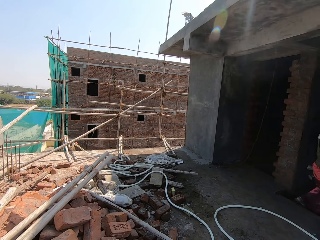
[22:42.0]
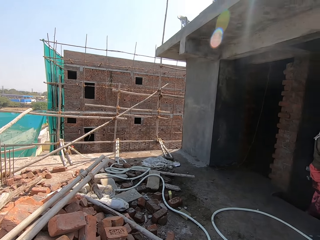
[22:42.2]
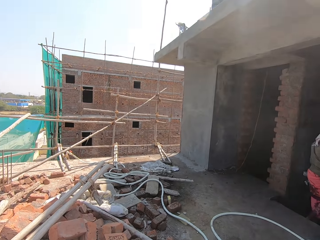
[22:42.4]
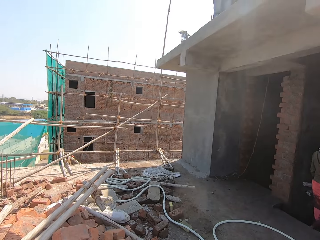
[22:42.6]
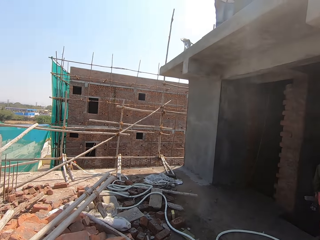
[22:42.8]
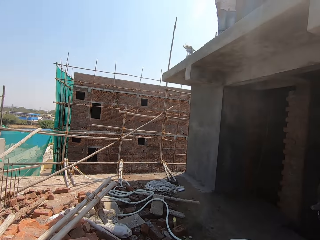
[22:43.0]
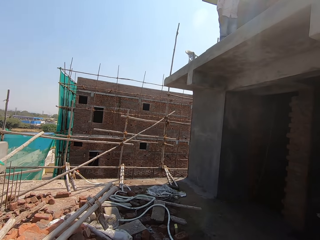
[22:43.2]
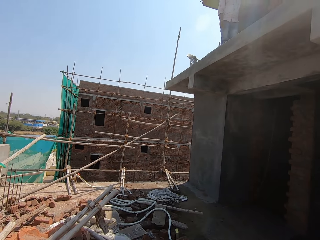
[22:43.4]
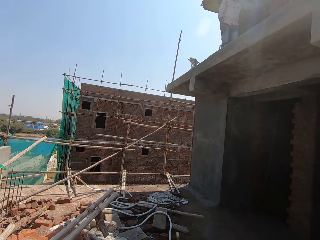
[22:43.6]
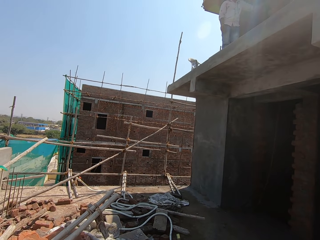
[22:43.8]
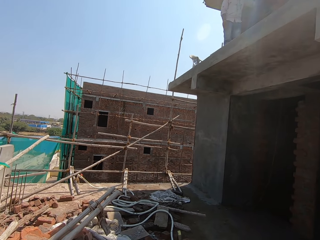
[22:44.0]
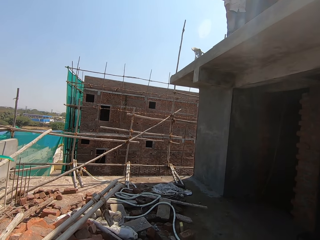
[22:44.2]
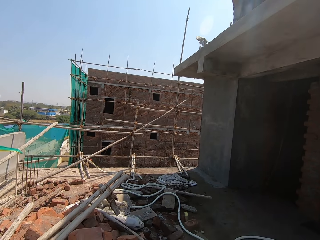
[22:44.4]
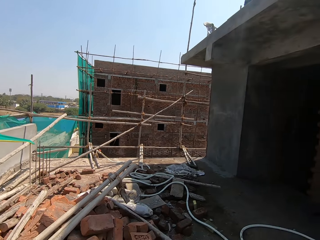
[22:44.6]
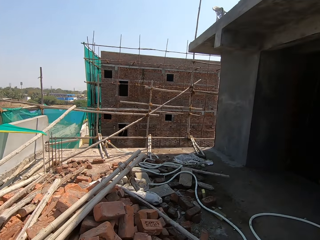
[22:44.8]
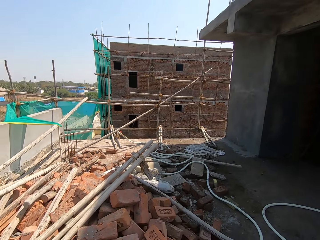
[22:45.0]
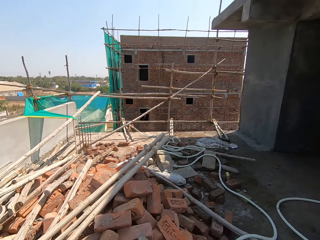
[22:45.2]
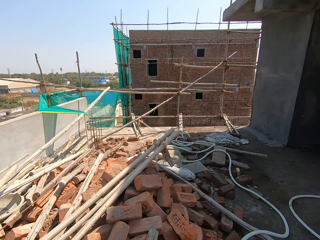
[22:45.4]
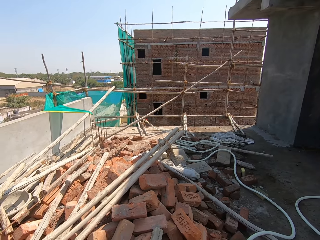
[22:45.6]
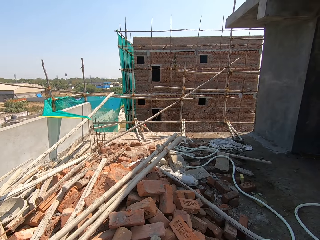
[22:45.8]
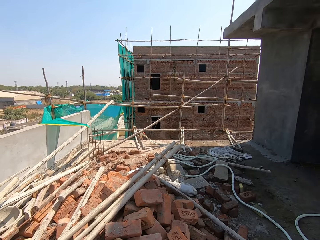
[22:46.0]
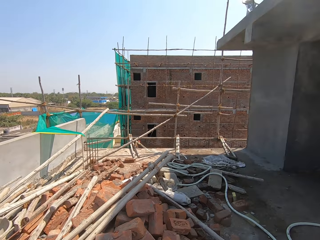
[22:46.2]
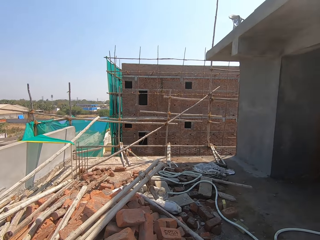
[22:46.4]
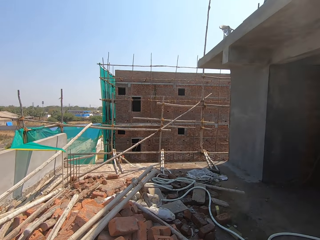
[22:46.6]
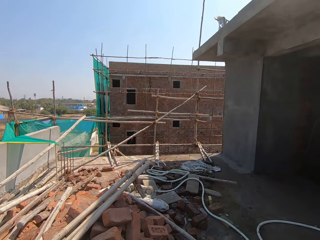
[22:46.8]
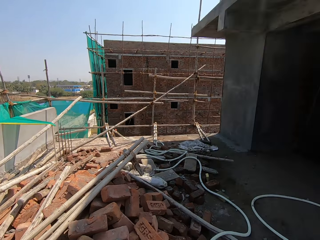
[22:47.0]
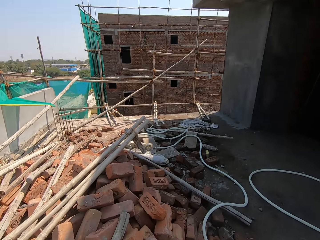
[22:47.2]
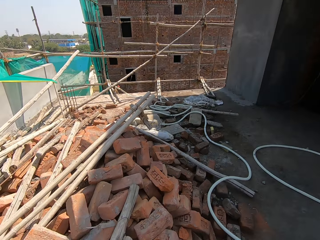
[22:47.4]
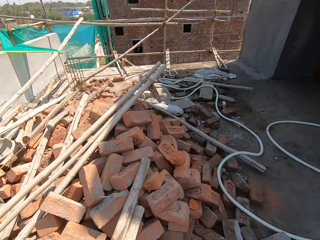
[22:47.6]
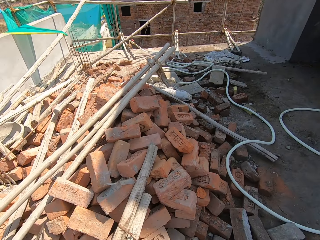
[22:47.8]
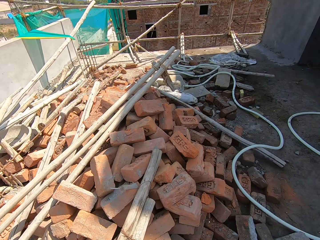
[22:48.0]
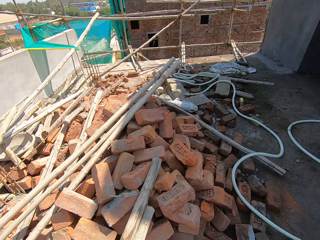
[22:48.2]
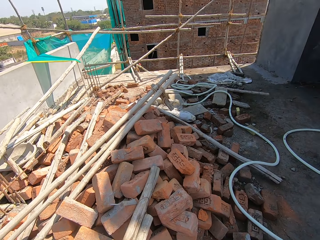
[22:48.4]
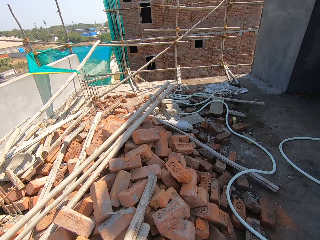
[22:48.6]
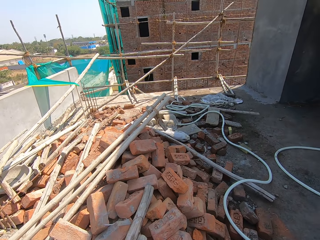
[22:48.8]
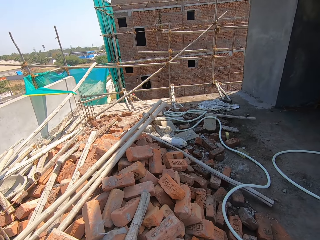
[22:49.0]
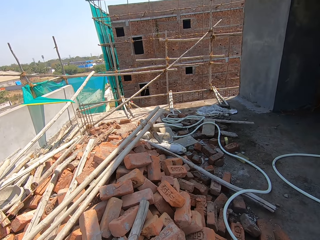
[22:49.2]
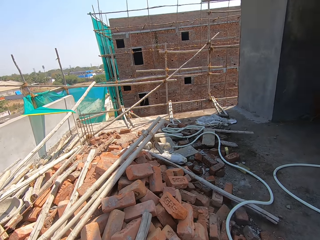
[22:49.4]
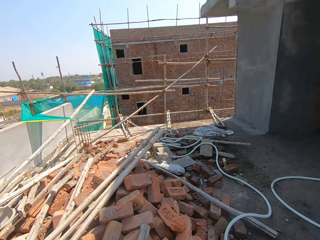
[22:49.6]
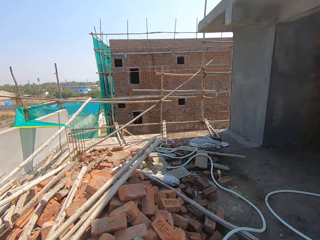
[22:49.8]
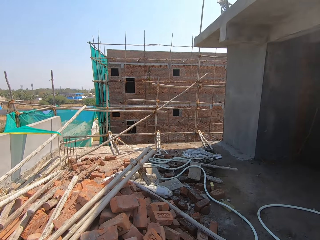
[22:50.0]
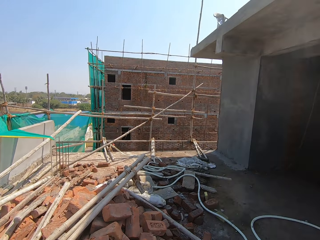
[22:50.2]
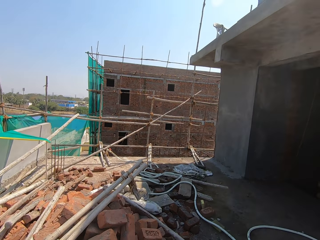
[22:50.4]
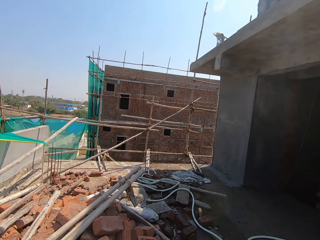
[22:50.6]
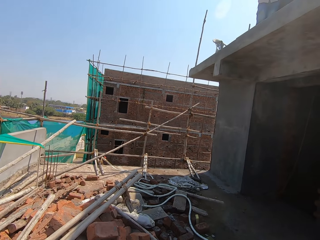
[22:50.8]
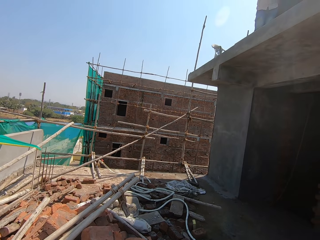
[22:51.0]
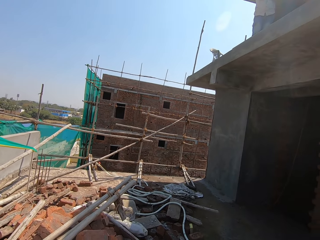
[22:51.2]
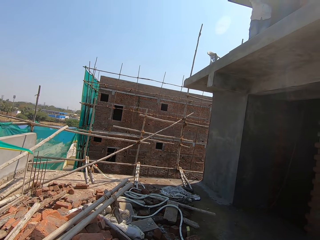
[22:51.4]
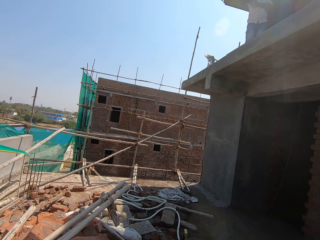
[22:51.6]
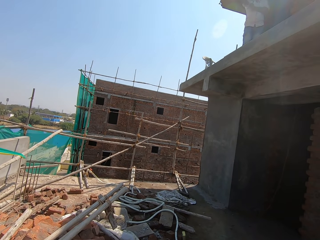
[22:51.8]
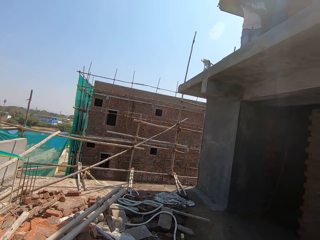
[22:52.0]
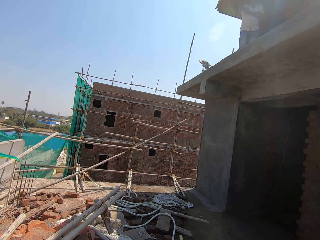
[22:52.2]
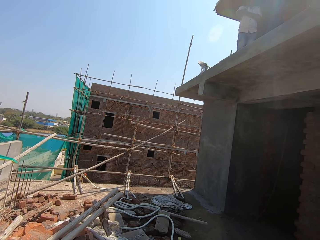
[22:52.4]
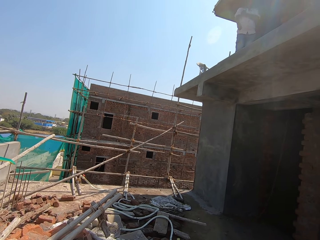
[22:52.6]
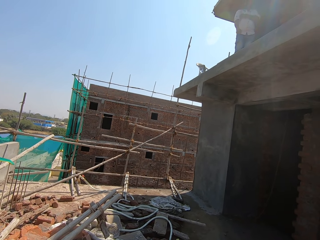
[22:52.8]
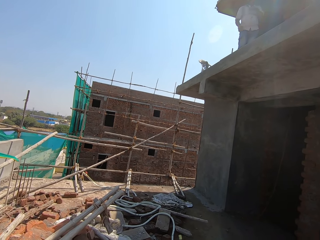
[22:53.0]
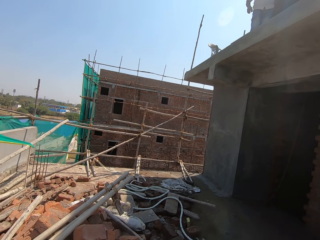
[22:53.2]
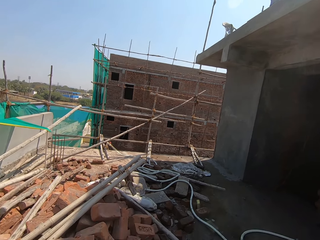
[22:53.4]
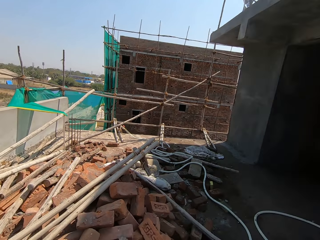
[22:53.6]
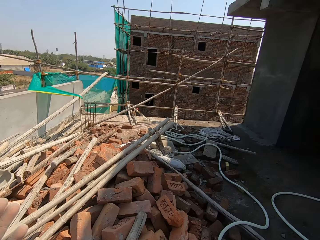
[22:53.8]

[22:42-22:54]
The camera wearer talks with a person.

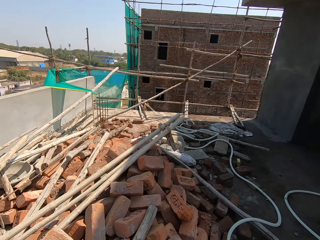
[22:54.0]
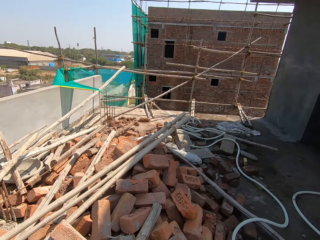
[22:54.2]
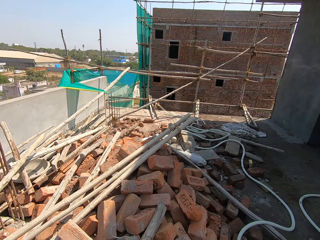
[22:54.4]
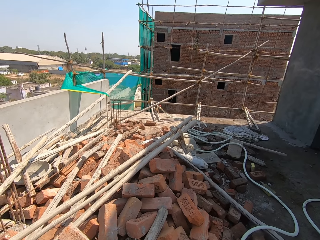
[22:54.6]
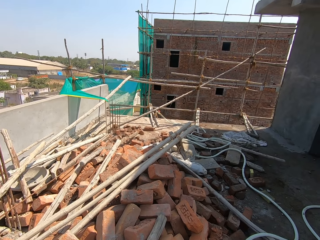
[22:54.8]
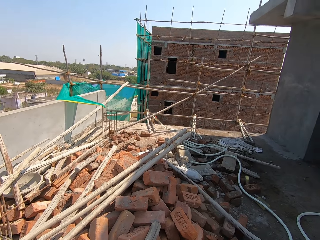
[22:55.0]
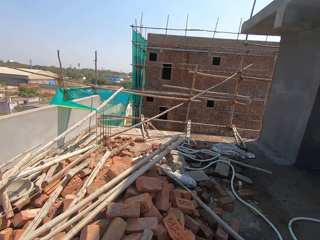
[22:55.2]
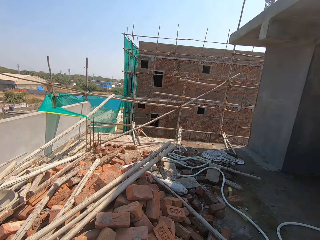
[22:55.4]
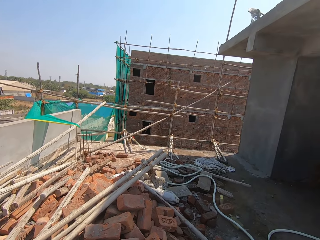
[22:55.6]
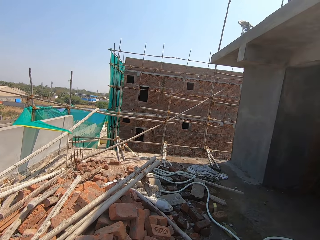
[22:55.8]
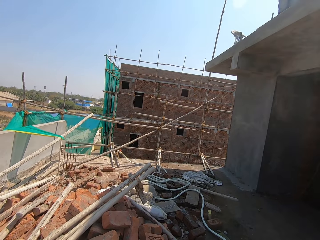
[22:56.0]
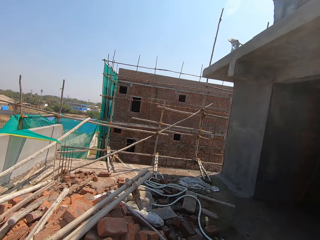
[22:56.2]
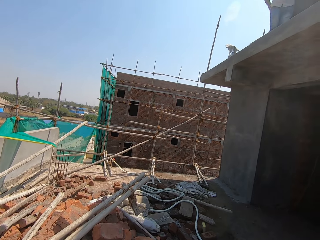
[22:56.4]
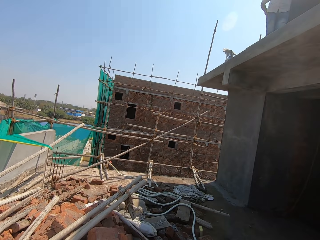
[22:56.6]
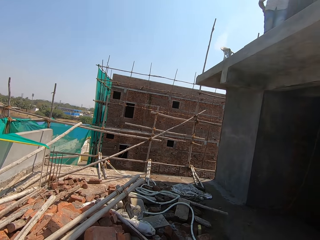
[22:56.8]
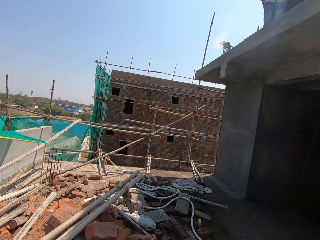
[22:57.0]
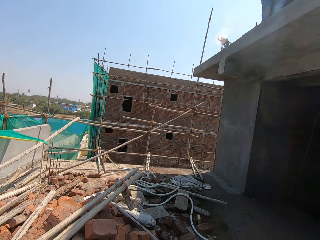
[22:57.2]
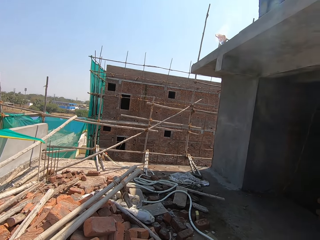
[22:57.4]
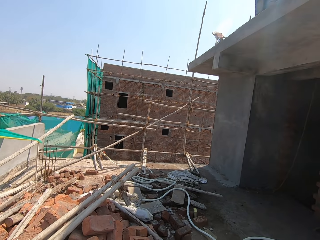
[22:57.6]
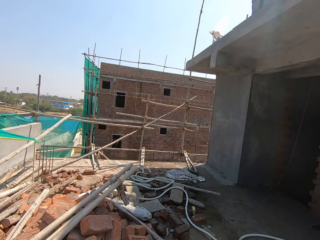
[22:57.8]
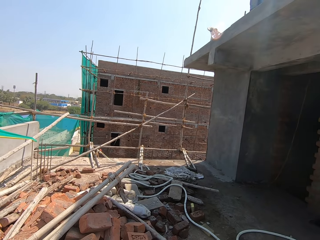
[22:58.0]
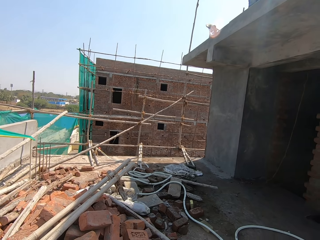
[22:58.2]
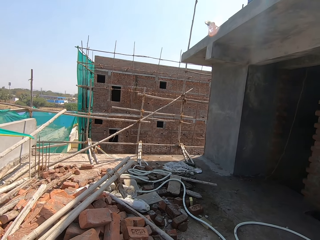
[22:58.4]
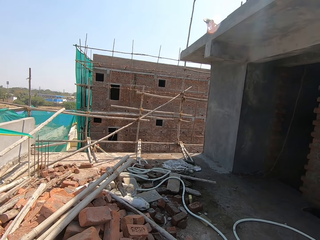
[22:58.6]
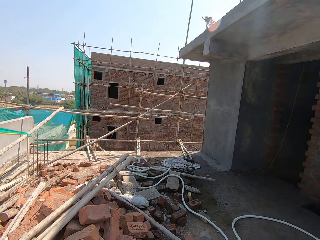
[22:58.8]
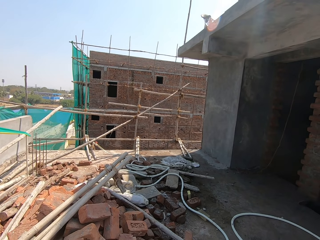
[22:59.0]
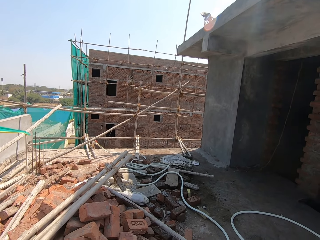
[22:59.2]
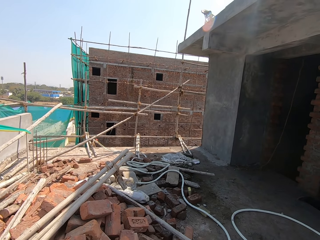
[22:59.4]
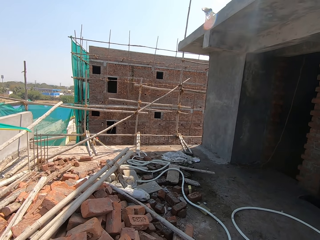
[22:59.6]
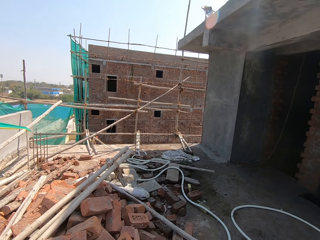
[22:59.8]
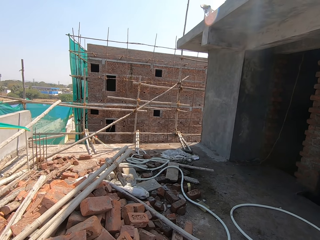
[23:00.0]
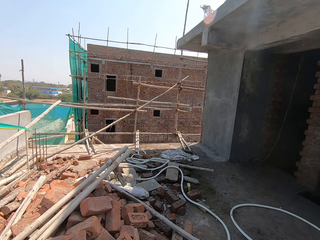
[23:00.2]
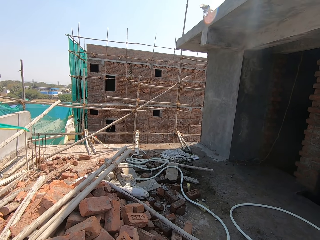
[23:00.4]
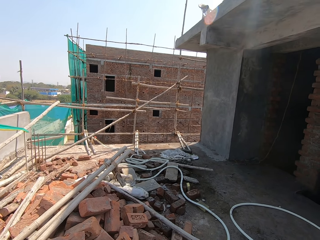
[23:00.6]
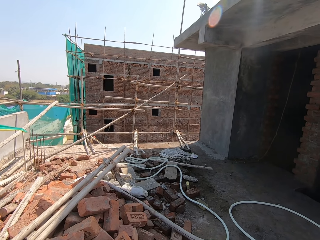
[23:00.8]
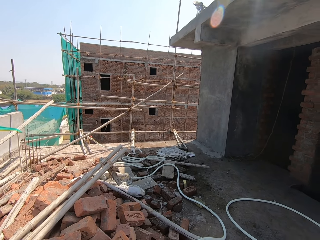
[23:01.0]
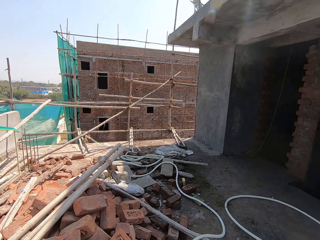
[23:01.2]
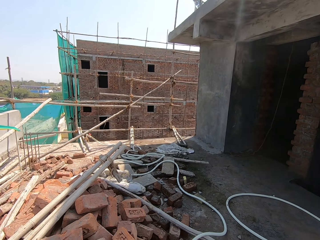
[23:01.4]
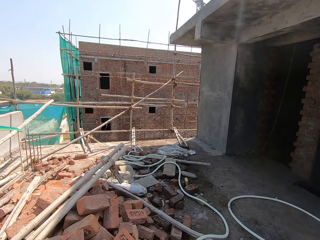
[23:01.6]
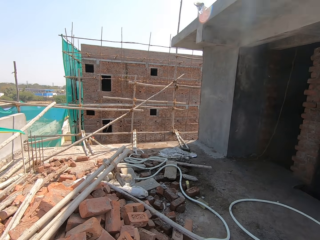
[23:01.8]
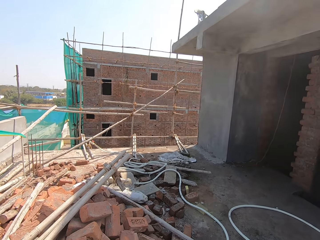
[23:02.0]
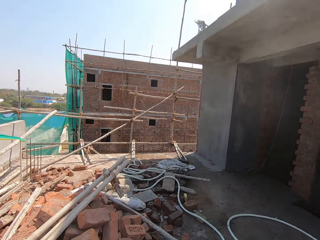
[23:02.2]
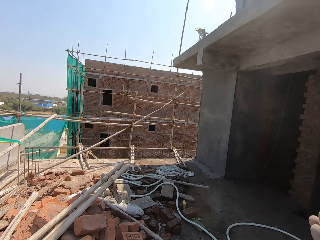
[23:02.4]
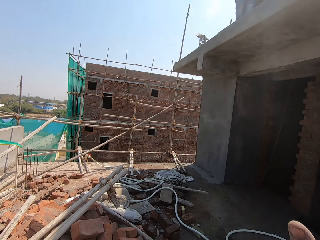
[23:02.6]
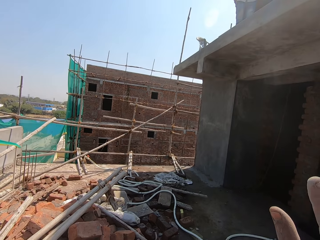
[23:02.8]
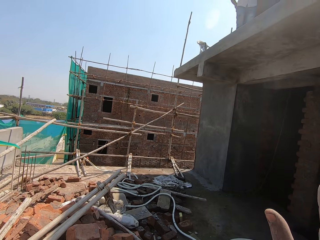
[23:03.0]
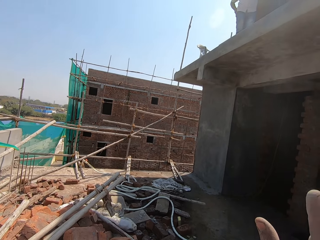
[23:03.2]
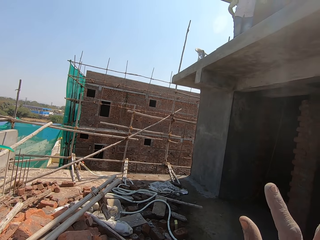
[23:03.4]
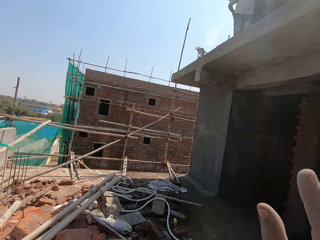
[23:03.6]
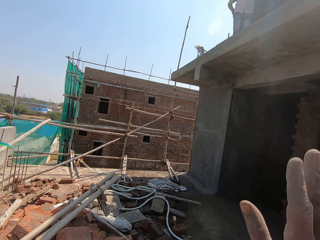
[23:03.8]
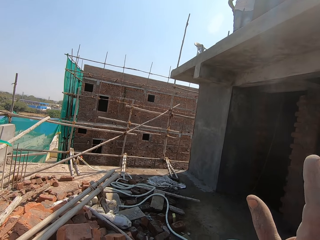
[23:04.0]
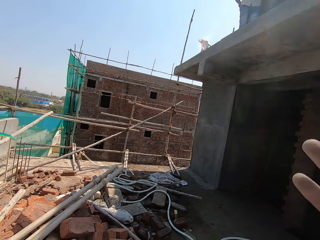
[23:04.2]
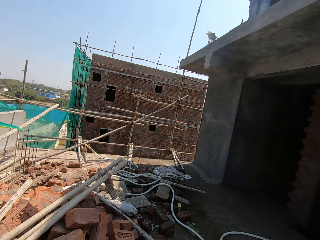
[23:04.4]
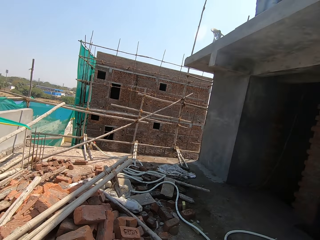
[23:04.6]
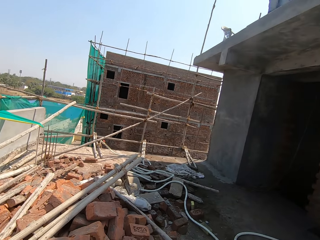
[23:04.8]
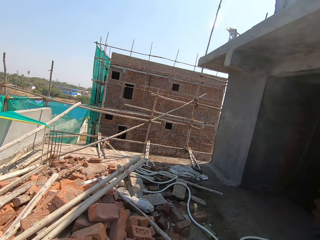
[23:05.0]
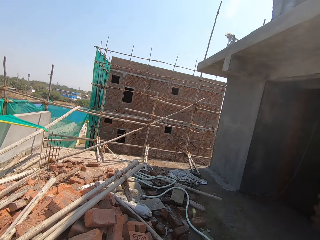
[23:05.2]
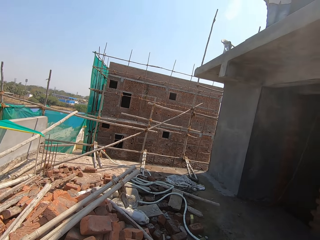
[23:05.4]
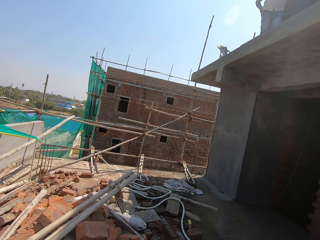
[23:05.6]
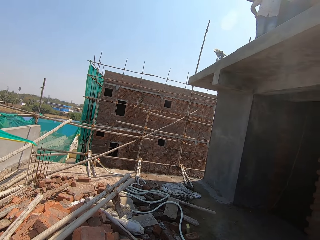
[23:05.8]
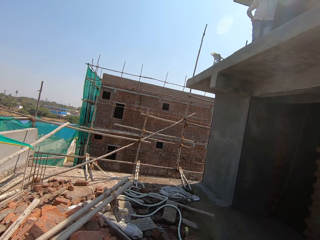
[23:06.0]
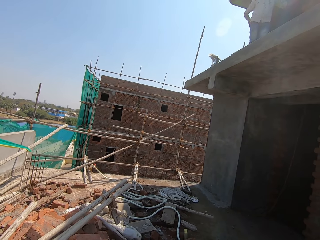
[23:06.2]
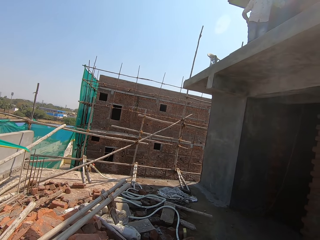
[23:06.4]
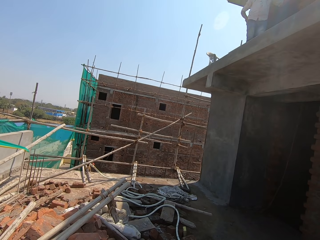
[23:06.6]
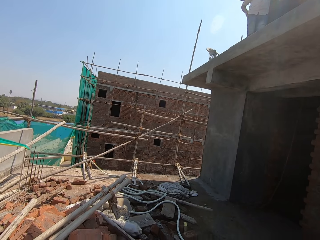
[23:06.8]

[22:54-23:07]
The camera wearer moves the hand. He lifts his hand. He looks around.
